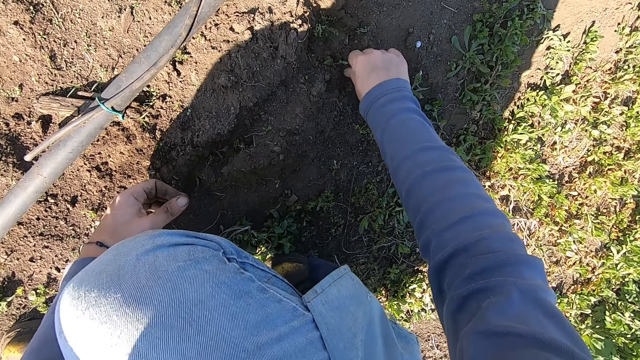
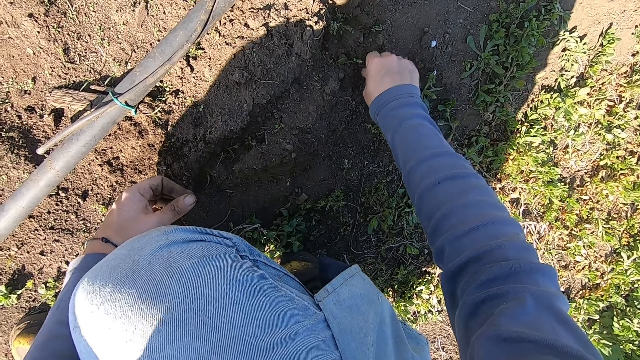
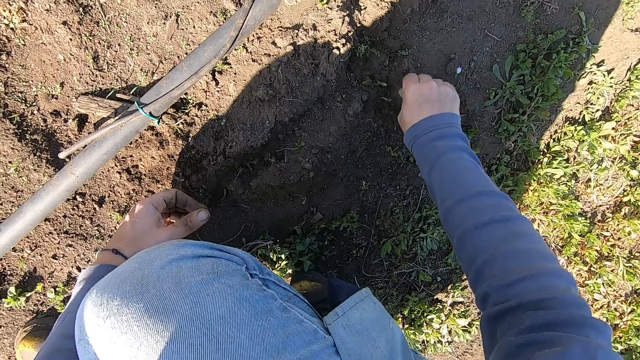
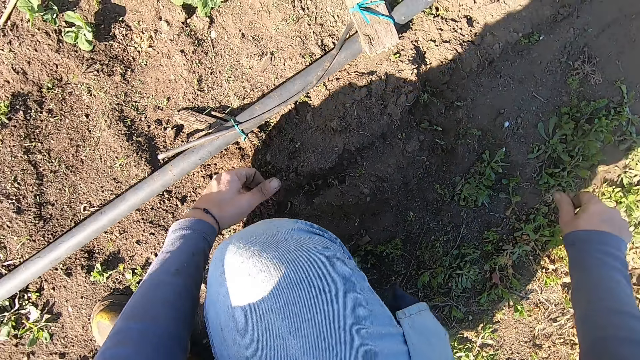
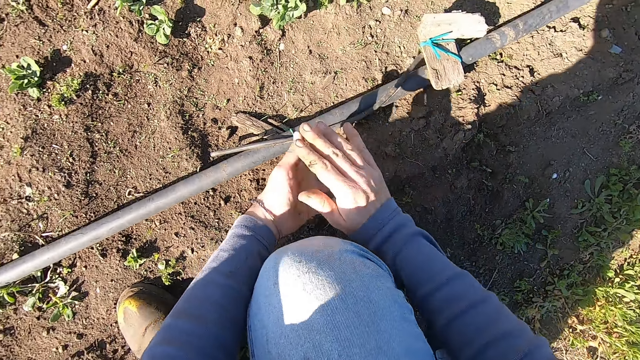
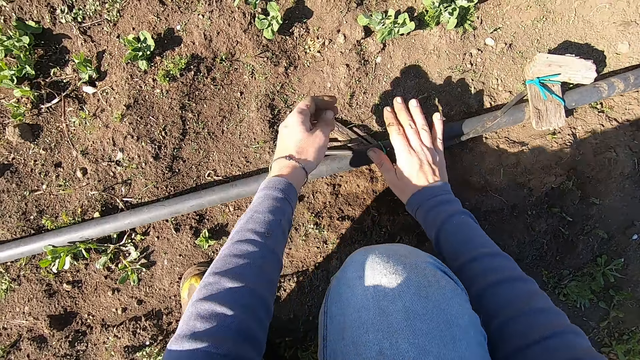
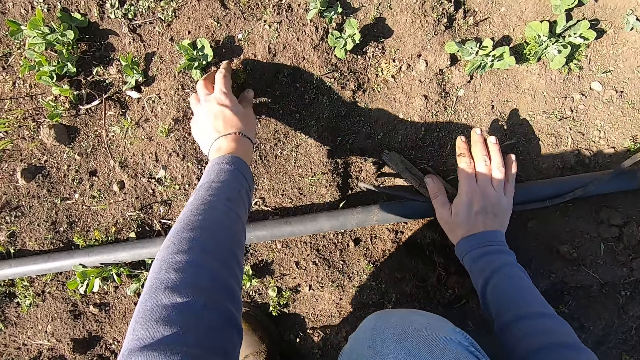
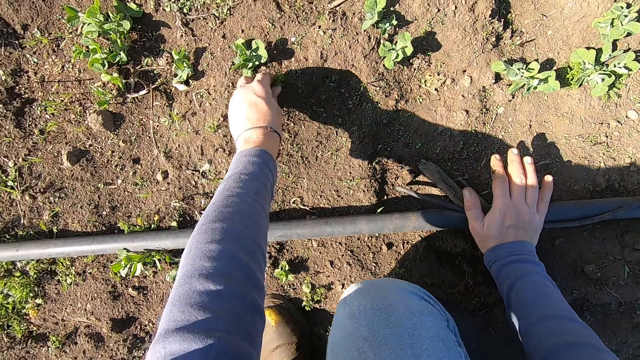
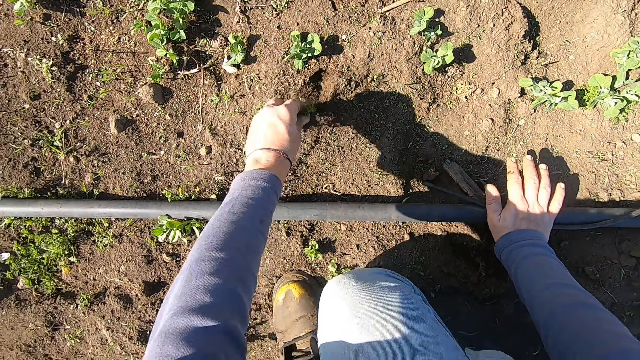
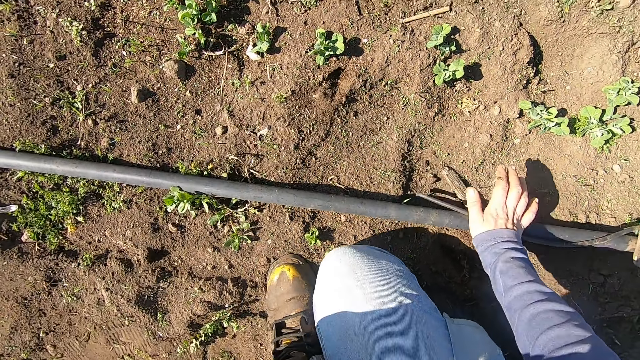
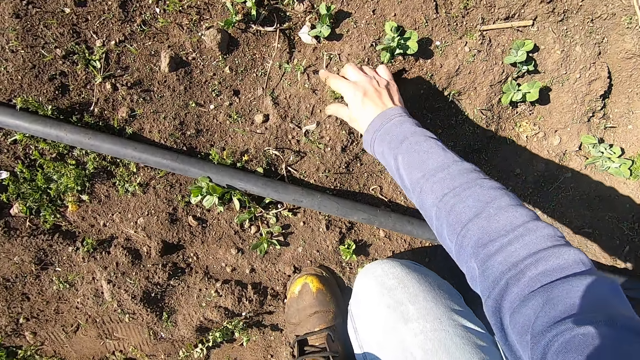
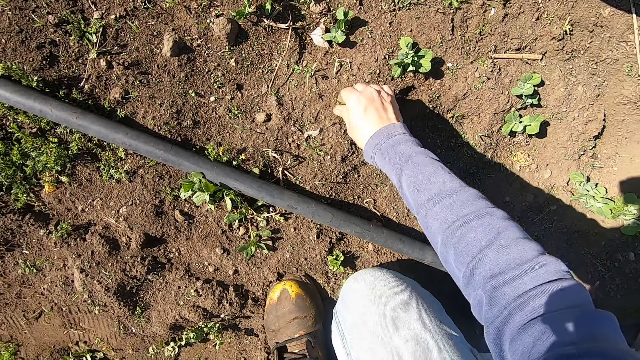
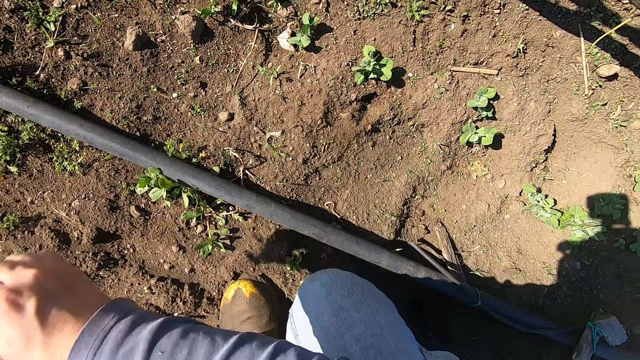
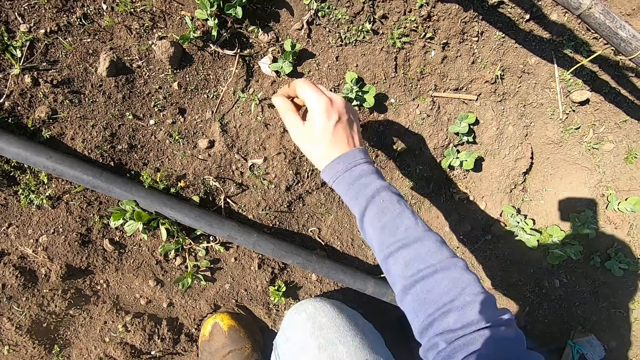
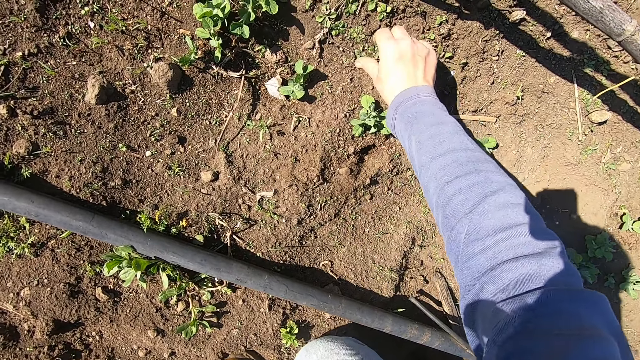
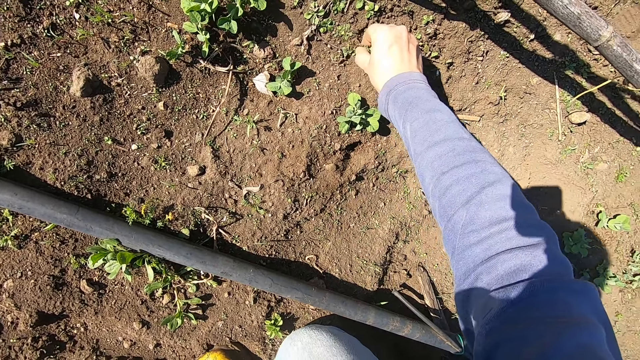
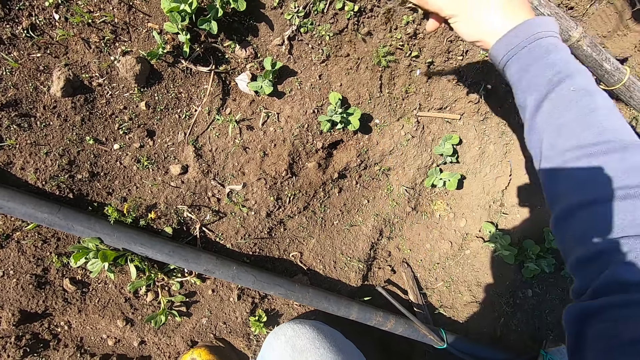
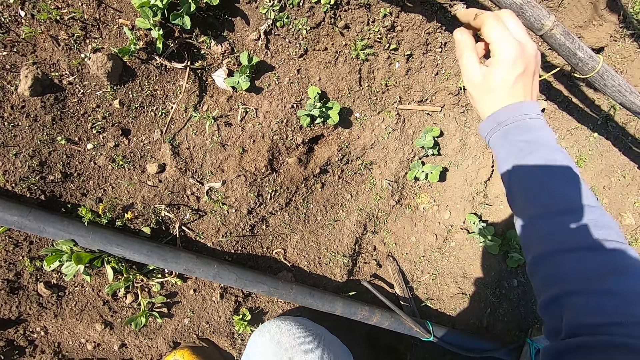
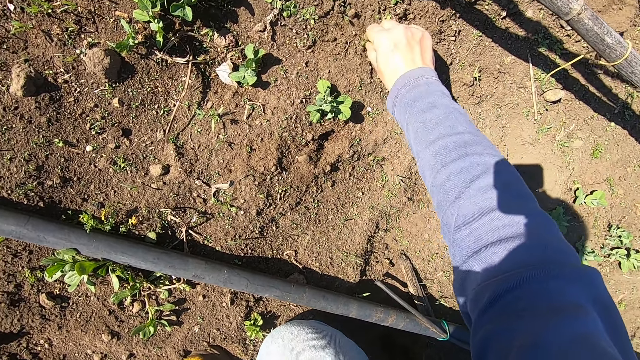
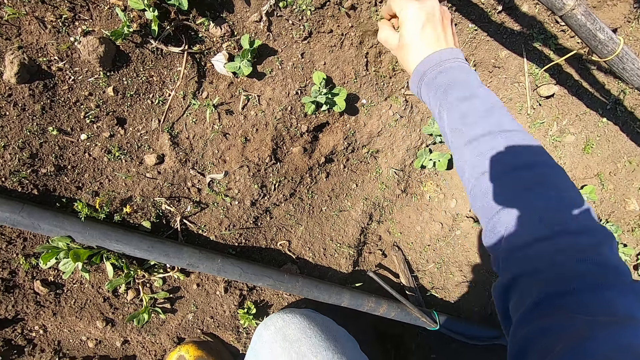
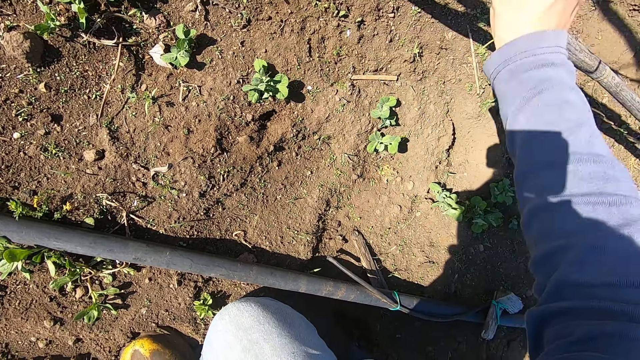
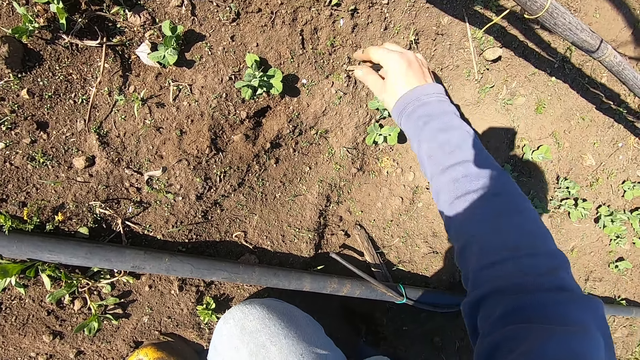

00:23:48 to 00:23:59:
The camera wearer uproots a weed on the ground with his right hand. He throws away the weed. He rubs his hands together. He uproots weeds on the ground with his left hand. He throws away the weed. He uproots a weed on the ground with his right hand. He throws away the weed. He uproots a weed on the ground with his right hand. He throws away the weed. He uproots a weed on the ground with his right hand. He throws away the weed.

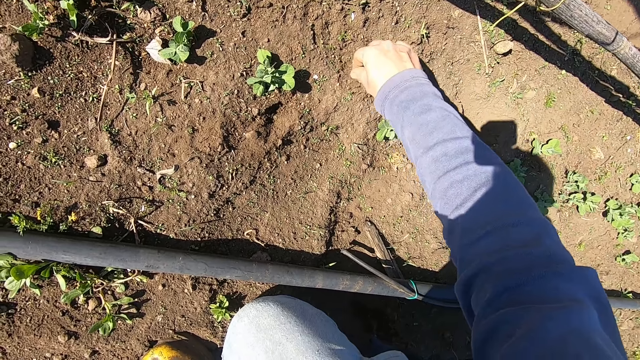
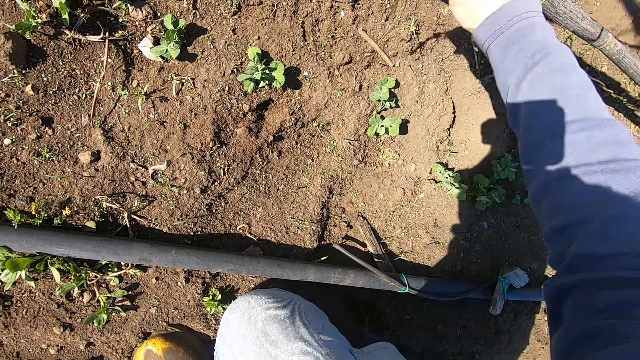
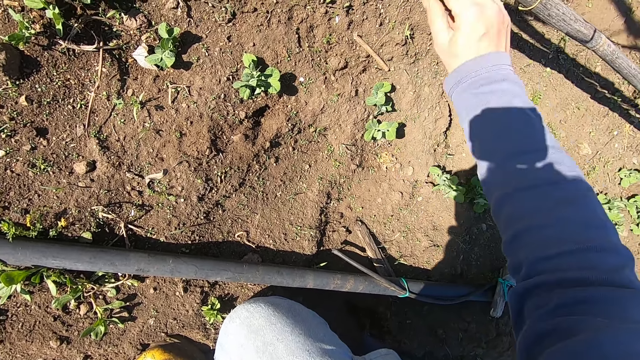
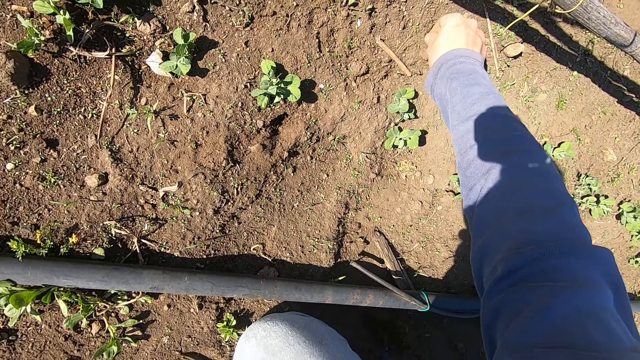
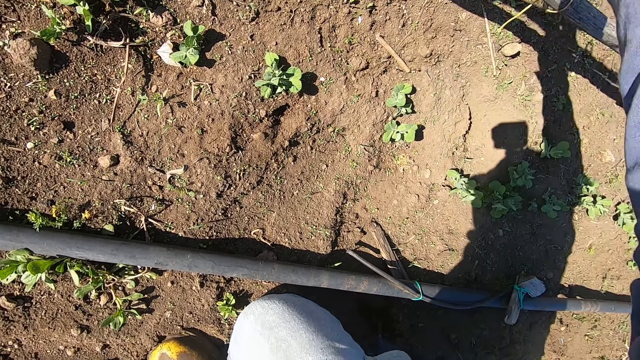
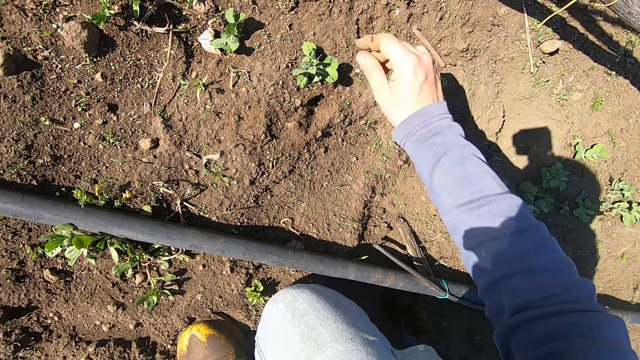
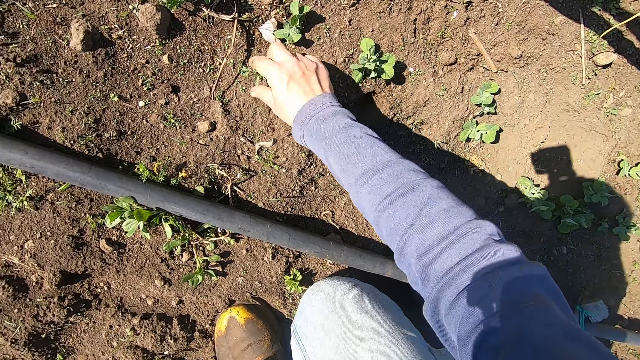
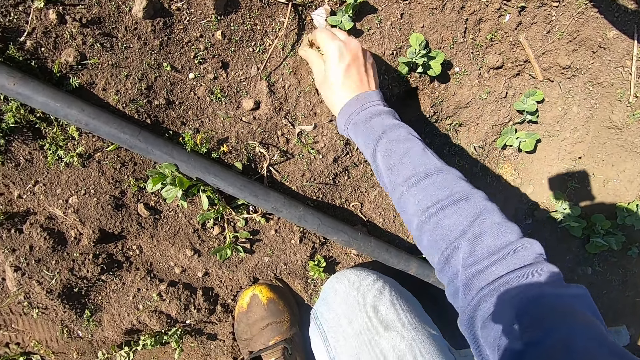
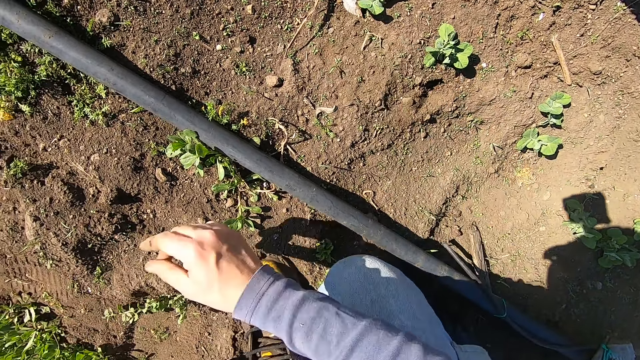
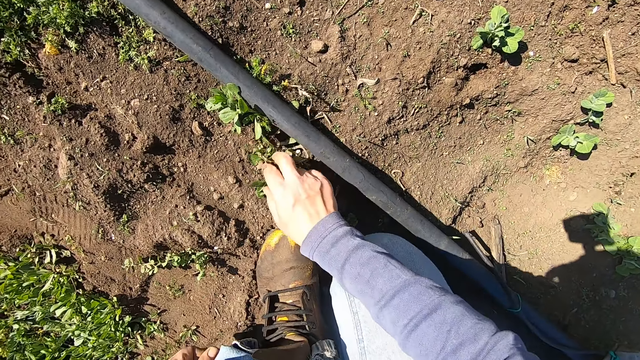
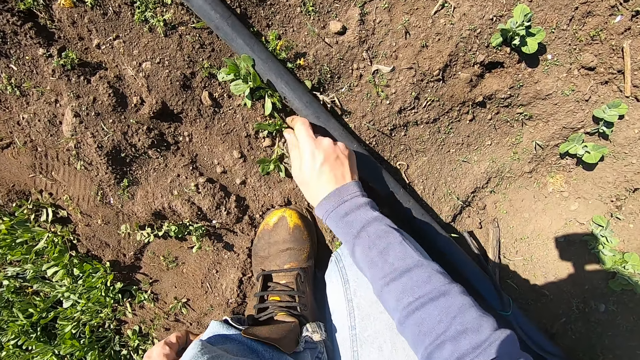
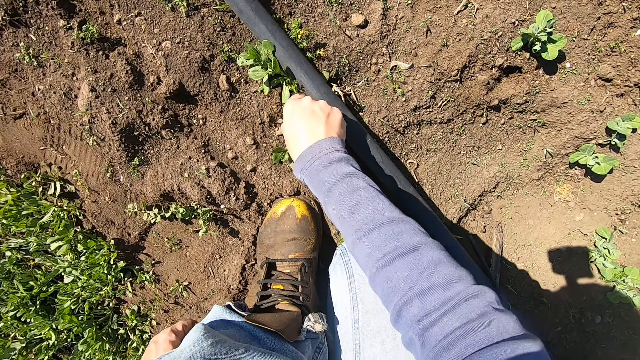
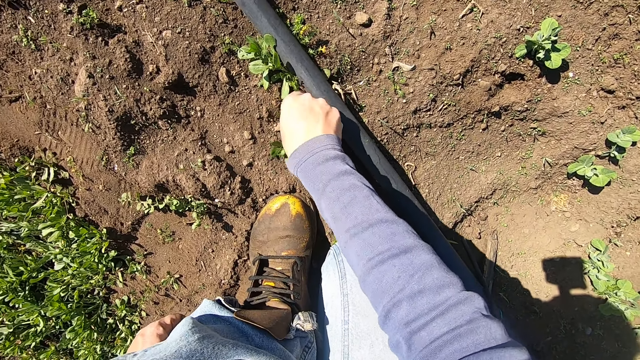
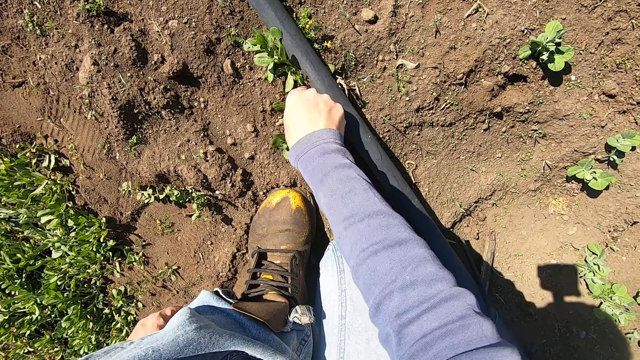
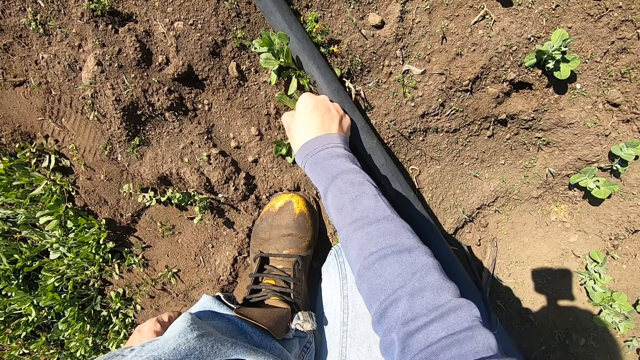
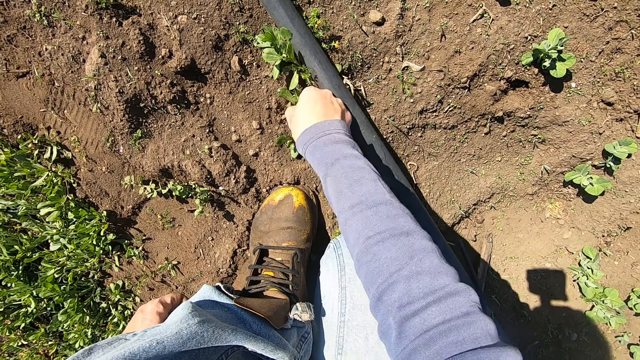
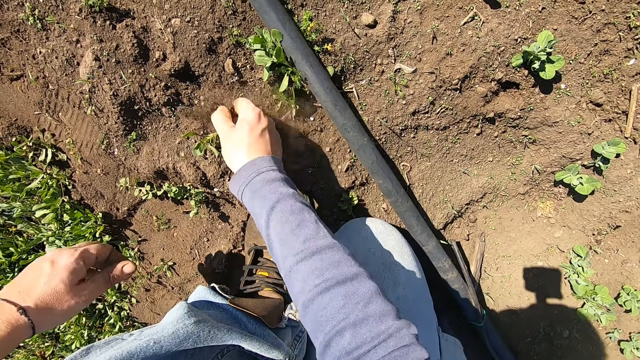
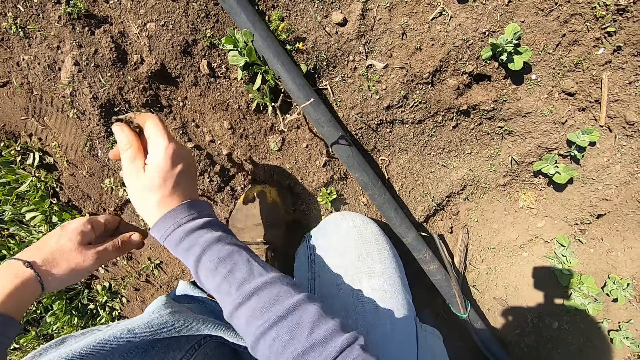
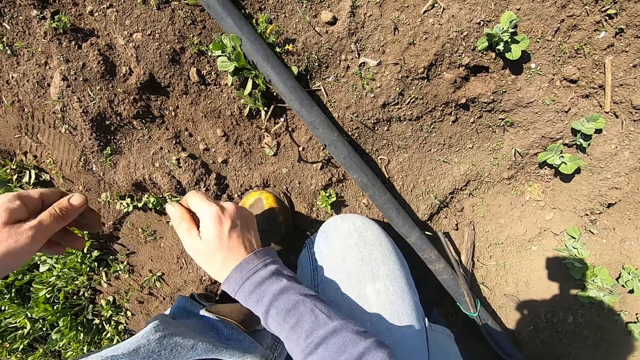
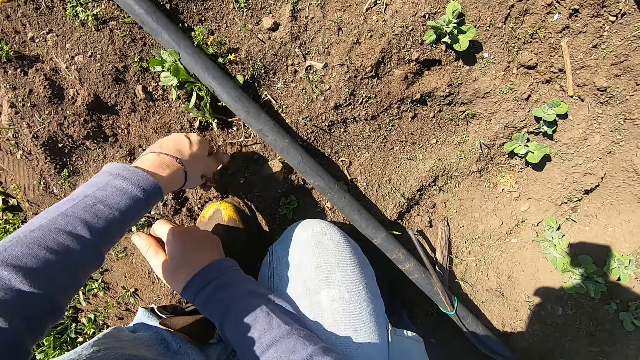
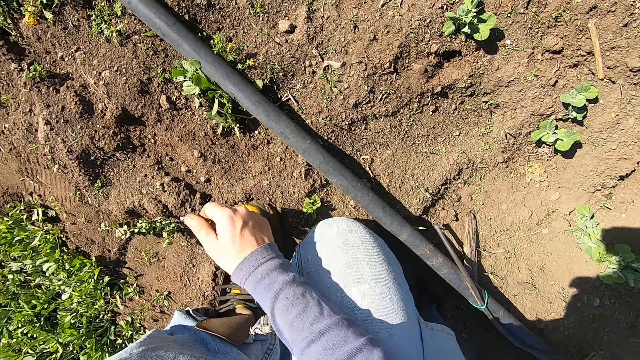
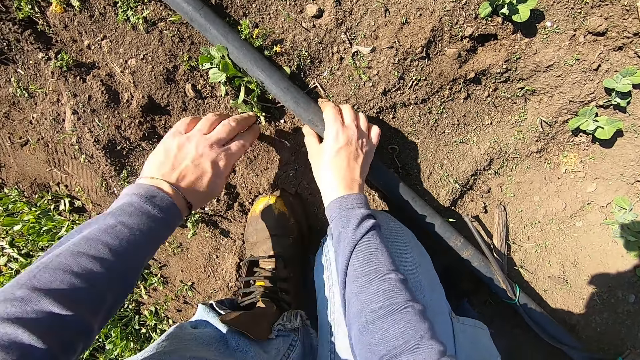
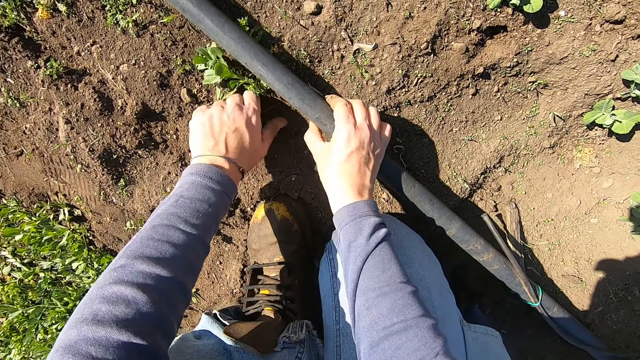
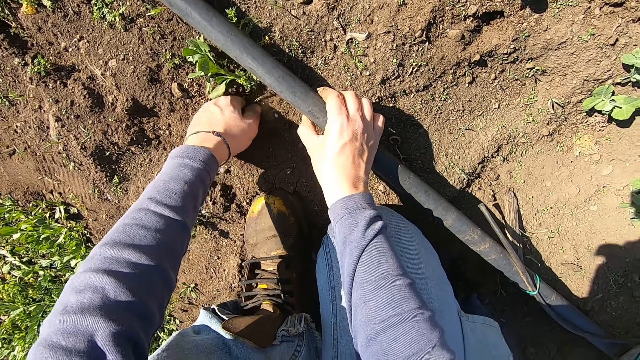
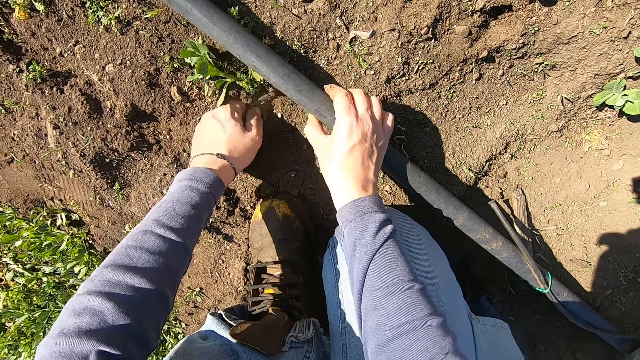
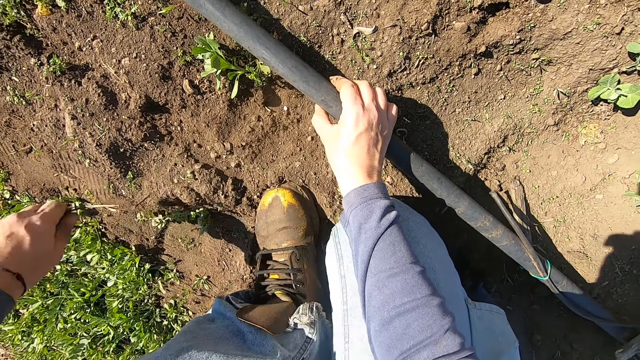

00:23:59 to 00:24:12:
The camera wearer uproots a weed on the ground with his right hand. He throws away the weed. He uproots a weed on the ground with his right hand. He throws away the weed. He uproots a weed on the ground with his right hand. He throws away the weed. He uproots a weed on the ground with his right hand. He throws away the weed. He uproots a weed on the ground with his left hand. He throws away the weed. He holds the pipe. He lifts the pipe on the ground. He uproots a weed on the ground with his left hand. He throws away the weed.
